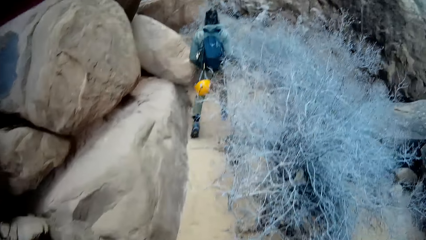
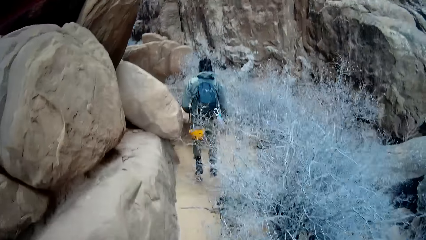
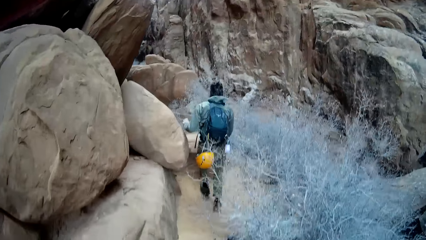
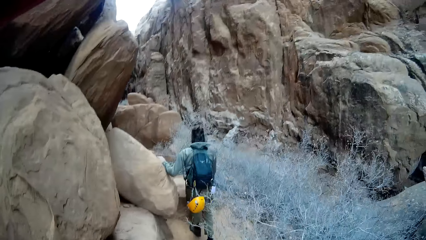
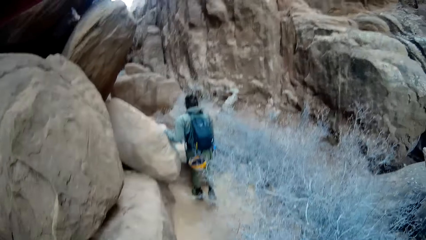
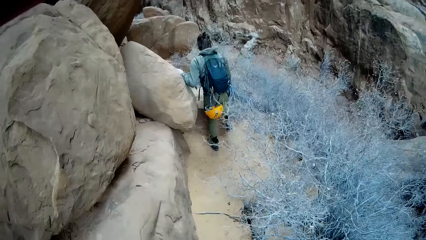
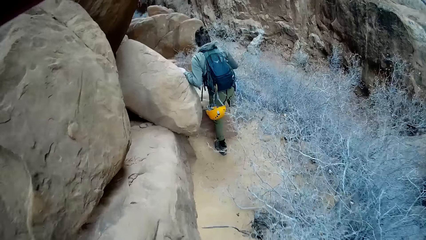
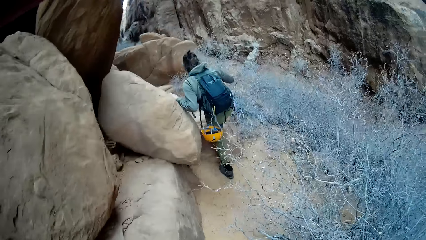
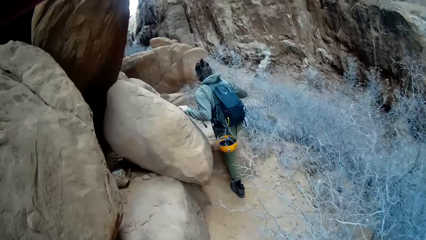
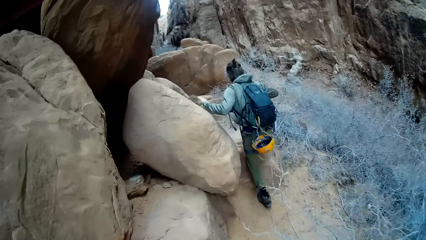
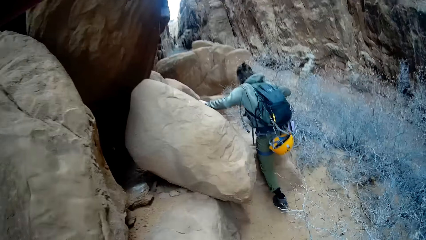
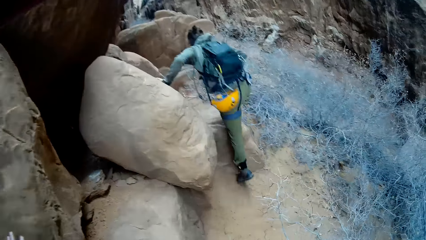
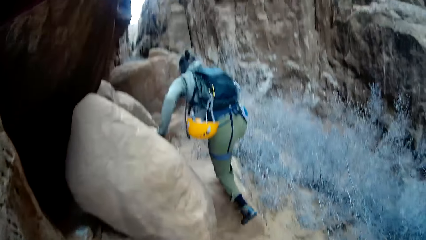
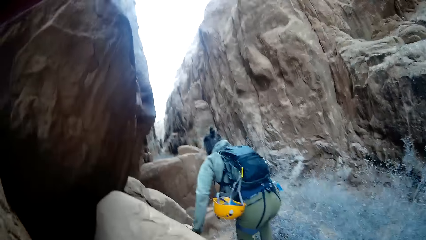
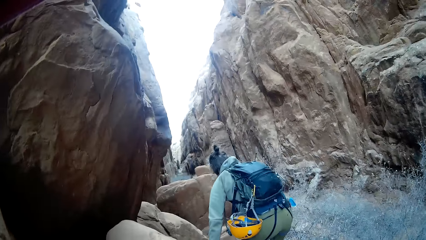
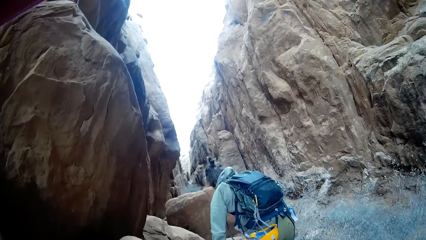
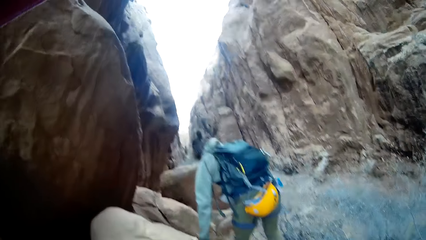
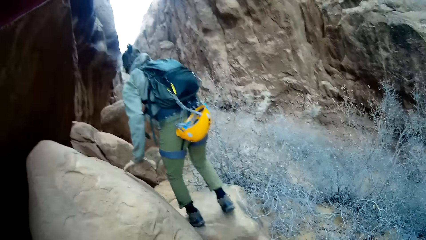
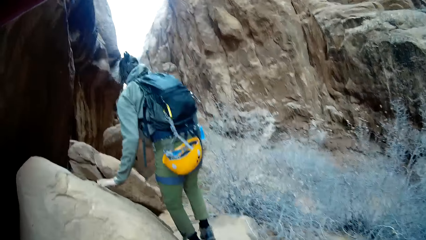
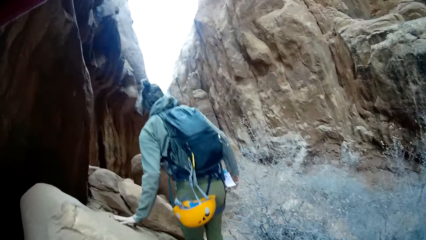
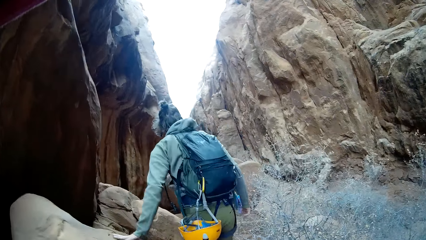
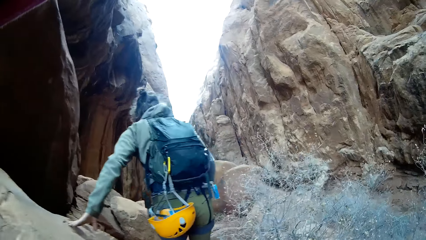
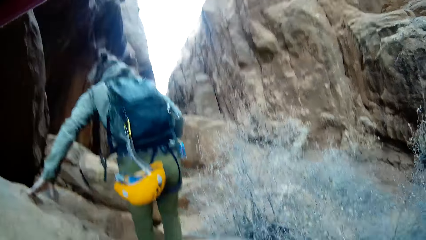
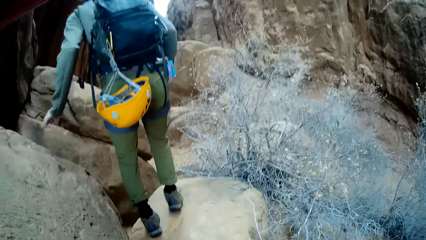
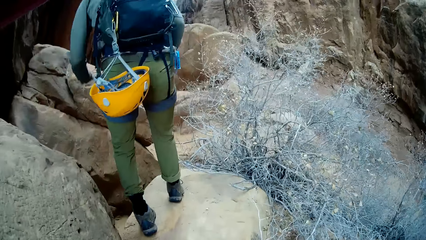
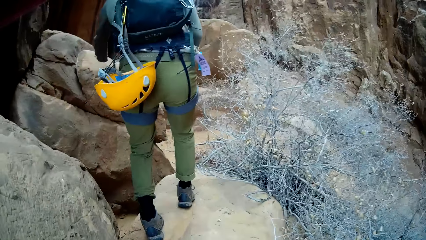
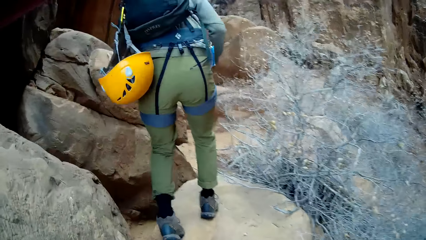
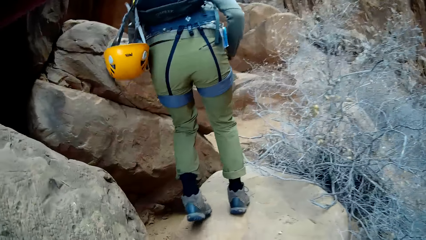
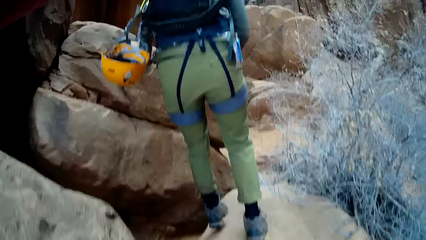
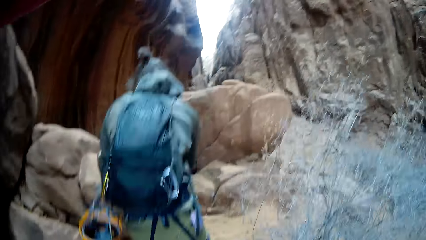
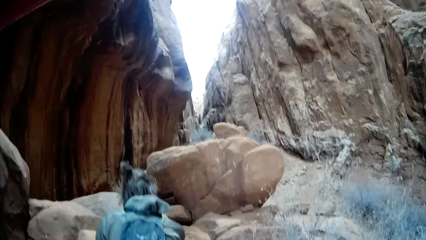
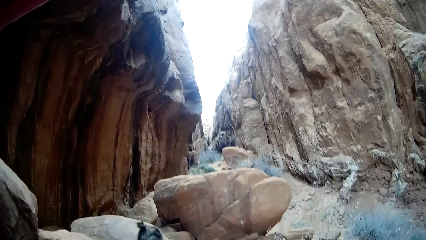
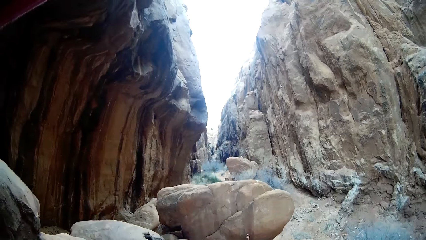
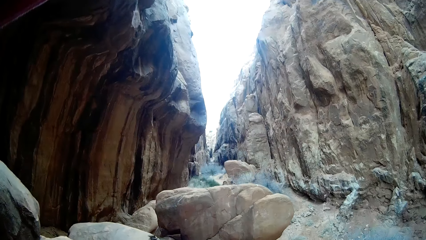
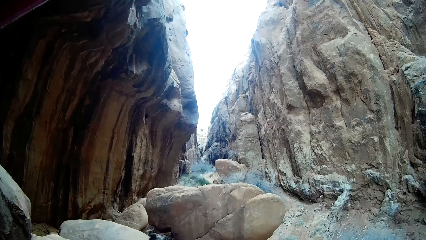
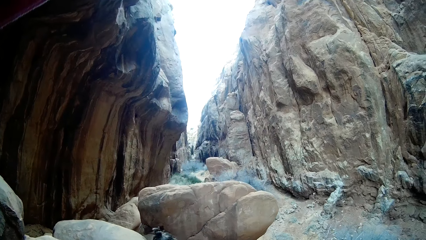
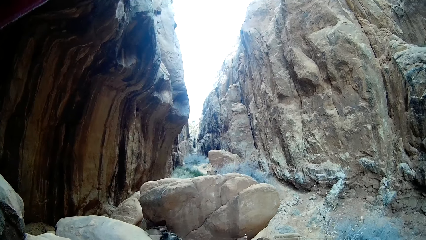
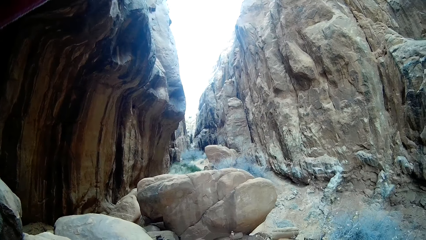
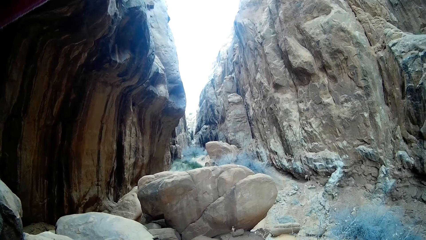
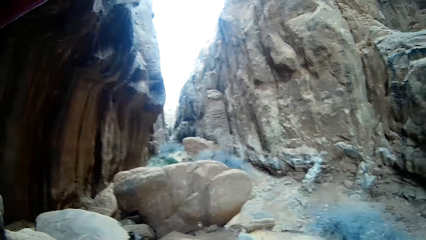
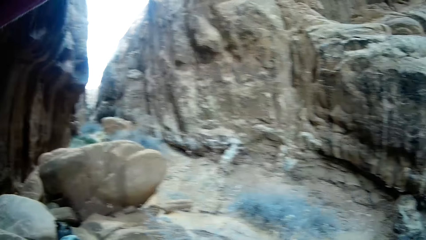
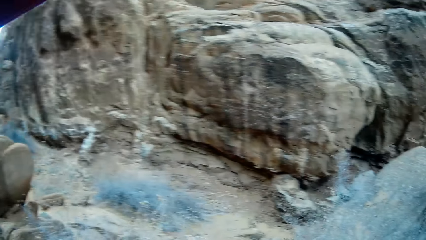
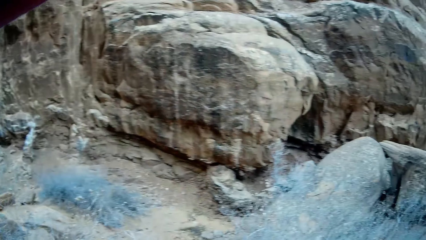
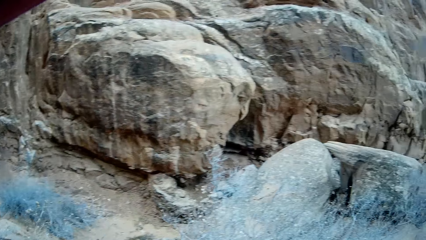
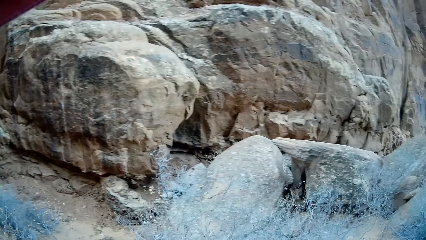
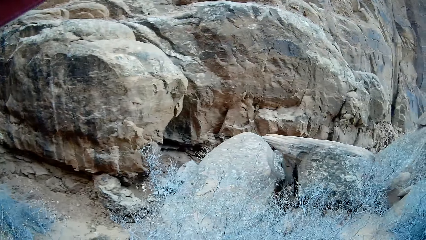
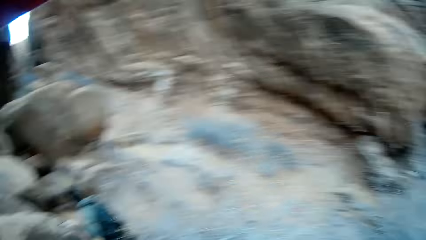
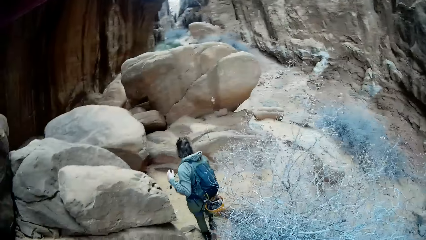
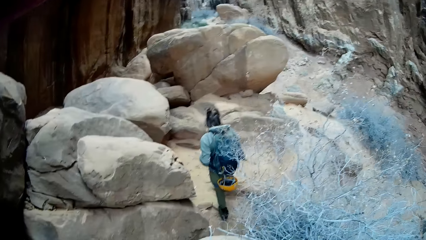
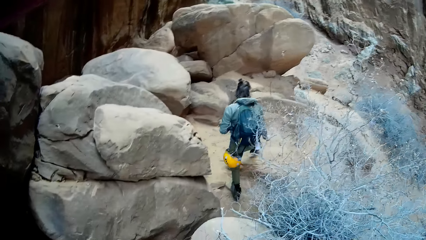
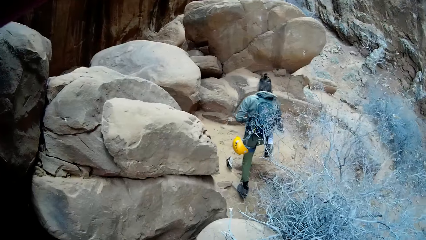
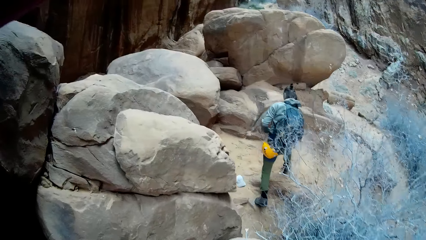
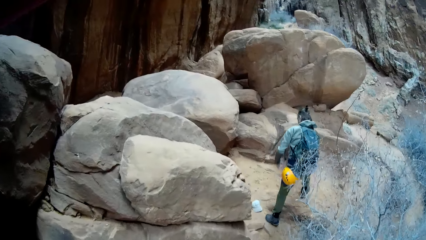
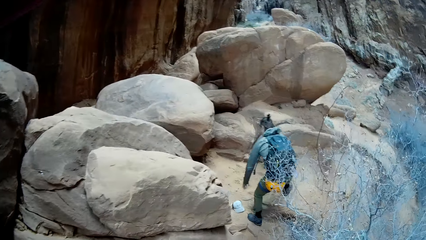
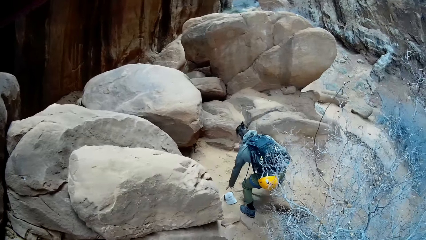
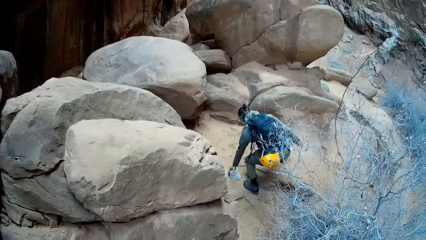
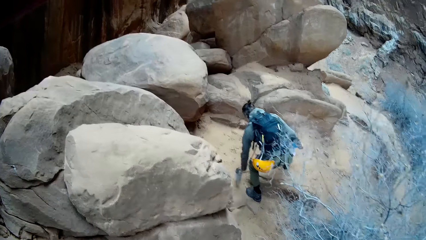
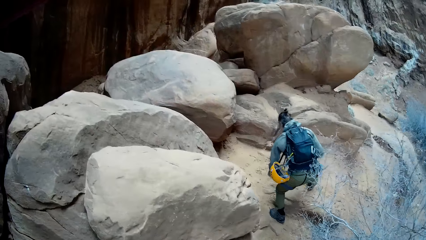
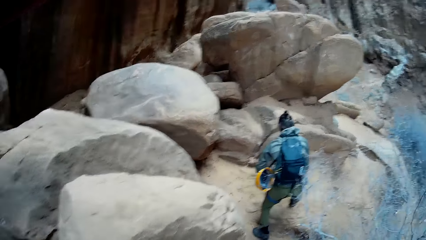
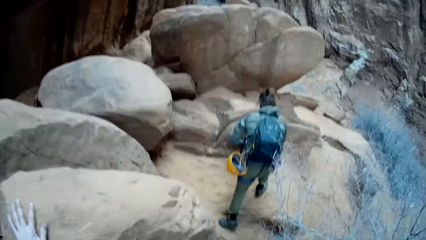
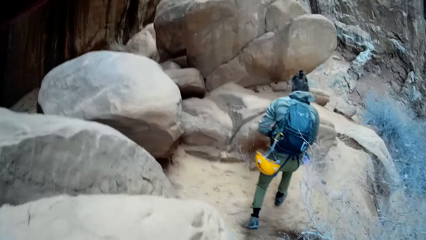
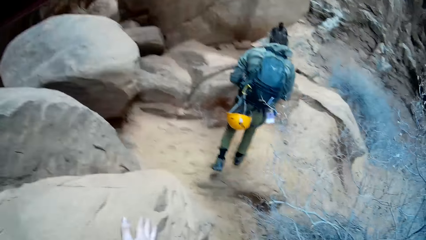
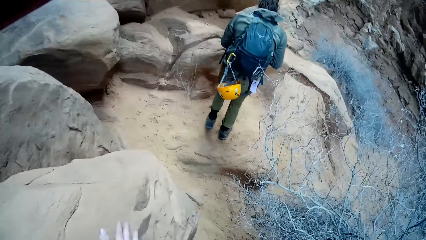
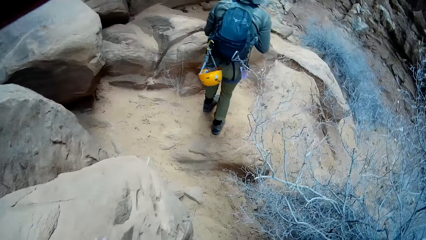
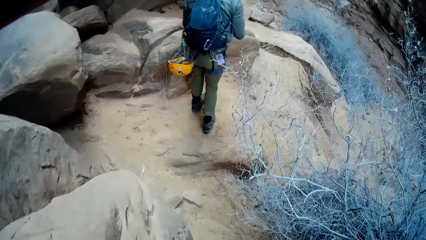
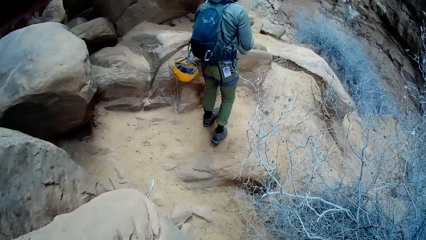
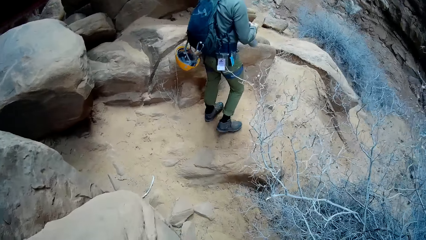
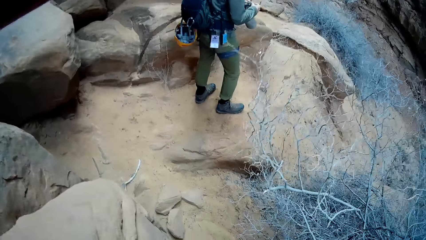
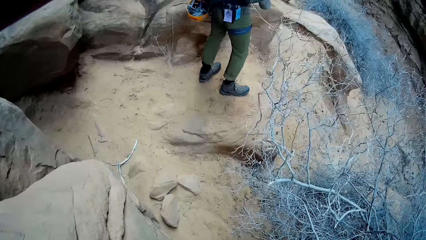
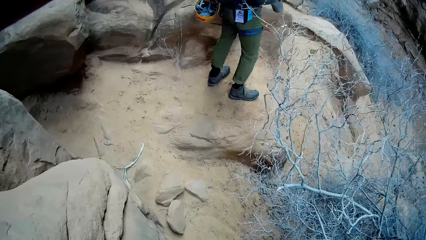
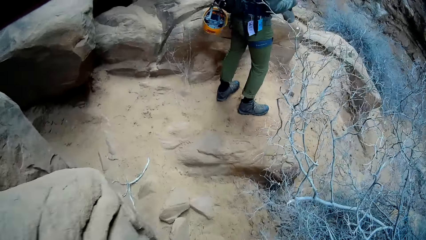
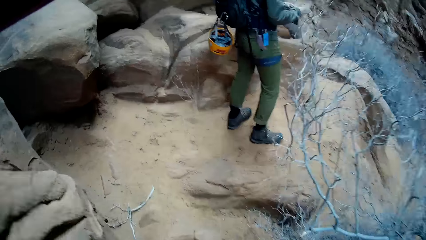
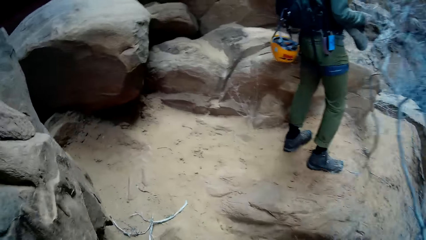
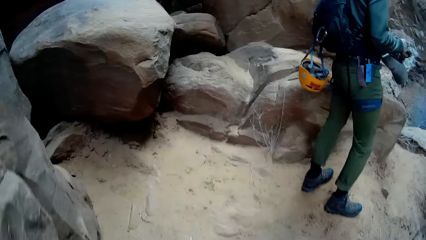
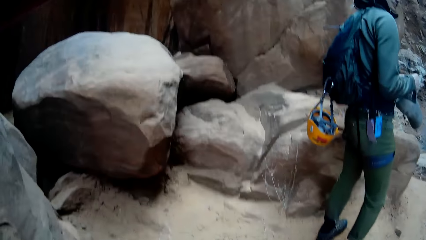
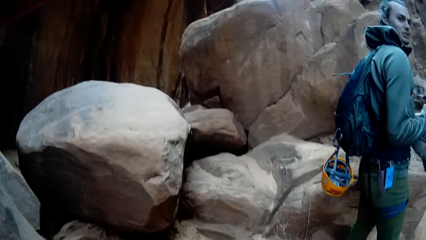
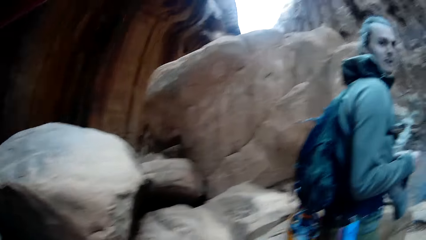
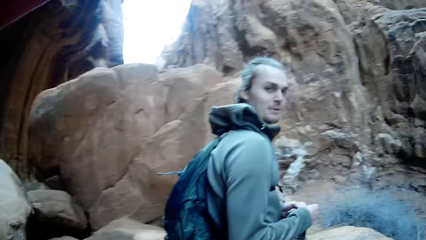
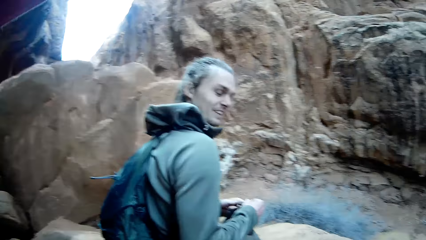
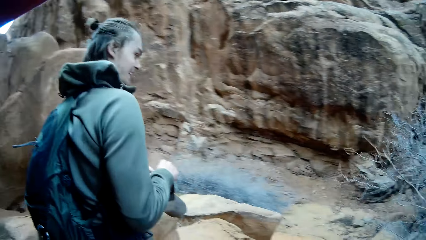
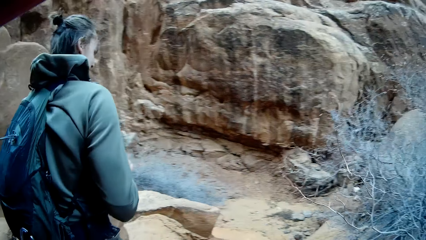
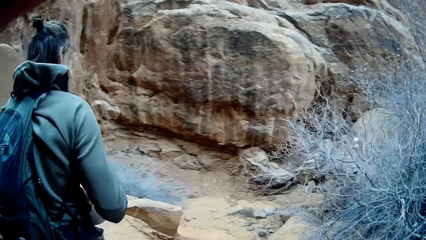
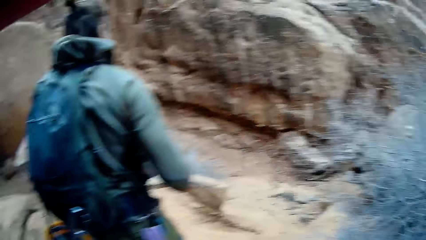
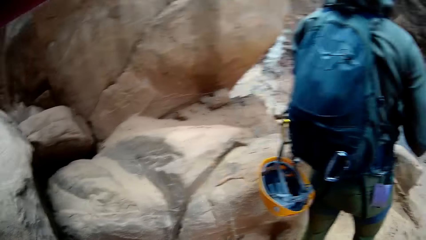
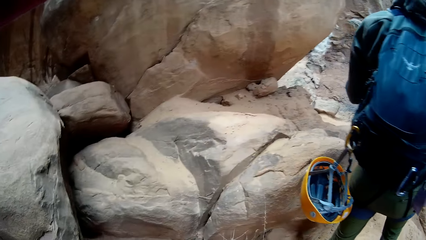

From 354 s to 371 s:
A person climbs another set of rocks with both hands. The camera wearer climbs the set of rocks with both hands. They look around. A woman walks around. The woman picks up a face cap from the ground with her left hand. The woman drops the cap and walks around.
